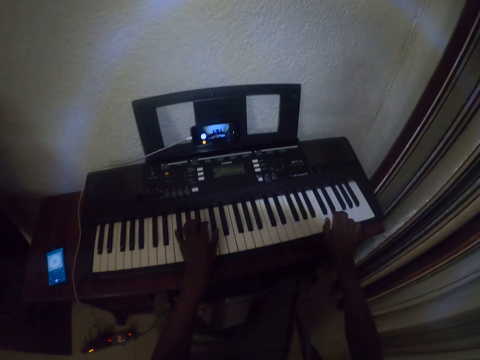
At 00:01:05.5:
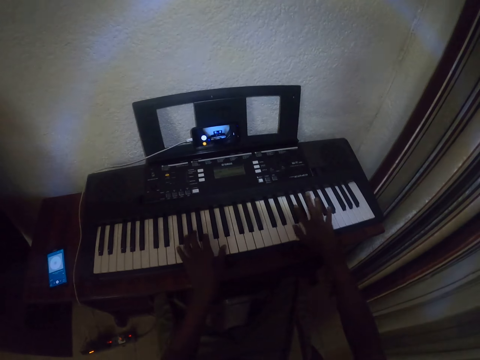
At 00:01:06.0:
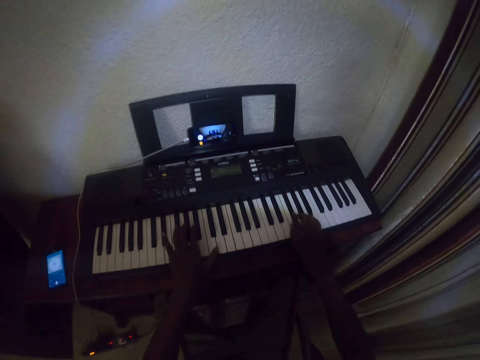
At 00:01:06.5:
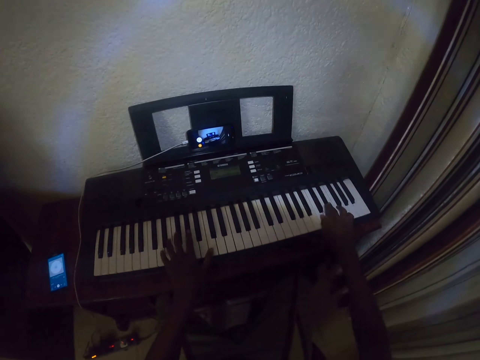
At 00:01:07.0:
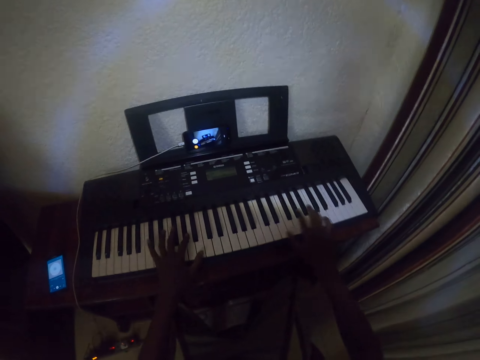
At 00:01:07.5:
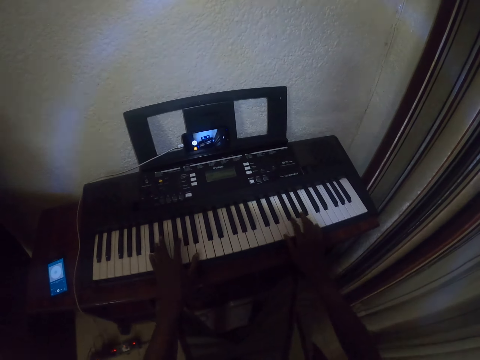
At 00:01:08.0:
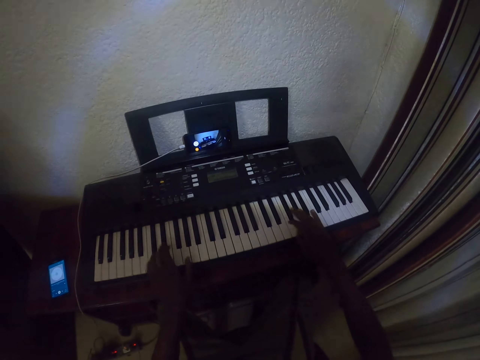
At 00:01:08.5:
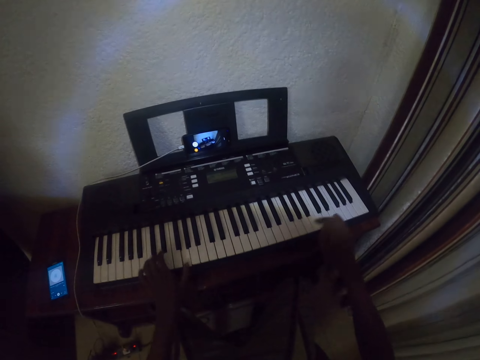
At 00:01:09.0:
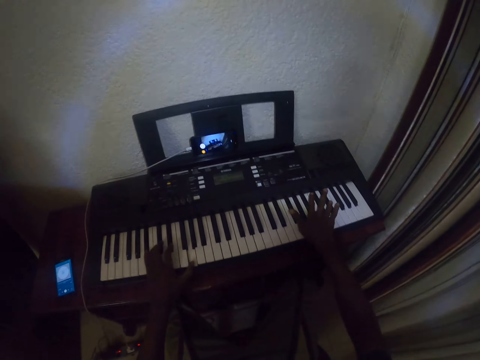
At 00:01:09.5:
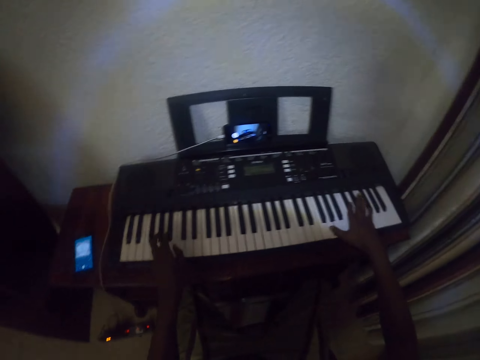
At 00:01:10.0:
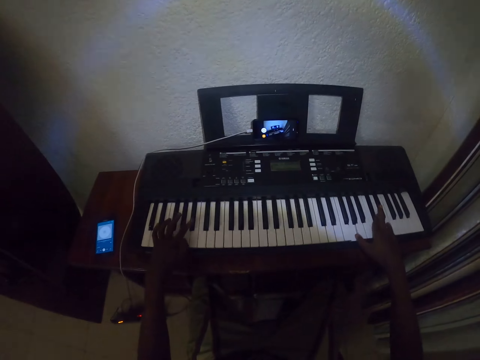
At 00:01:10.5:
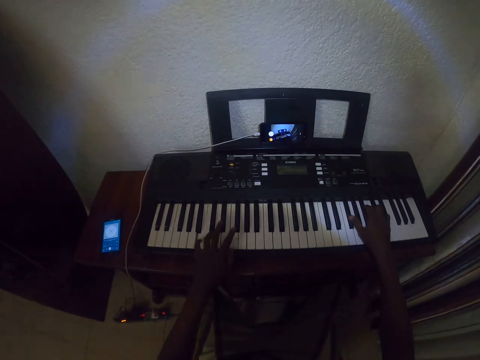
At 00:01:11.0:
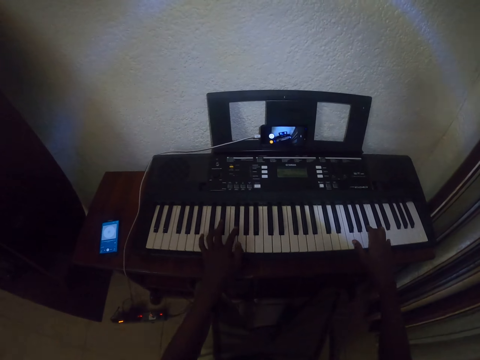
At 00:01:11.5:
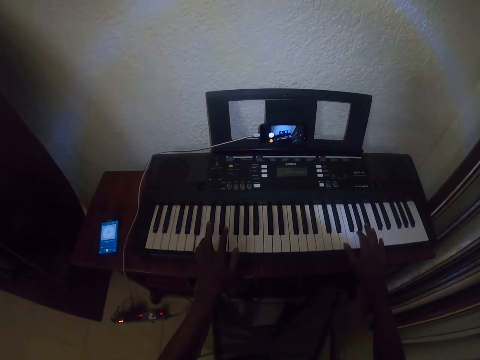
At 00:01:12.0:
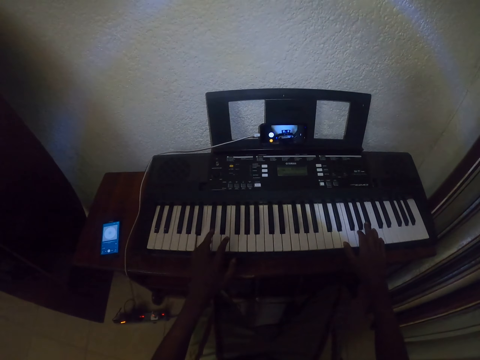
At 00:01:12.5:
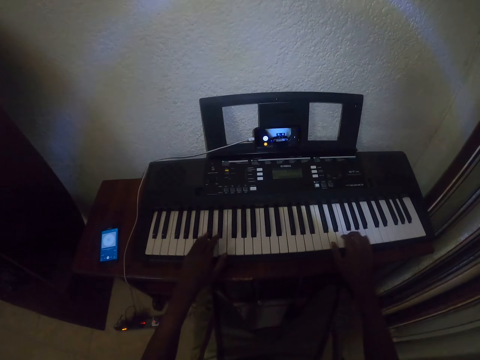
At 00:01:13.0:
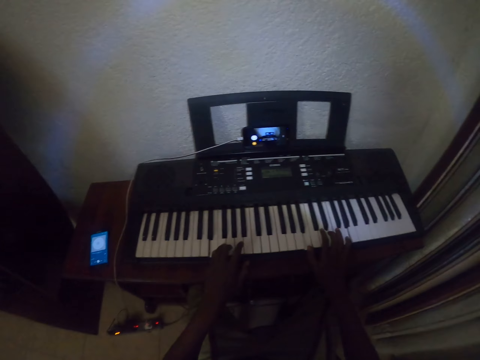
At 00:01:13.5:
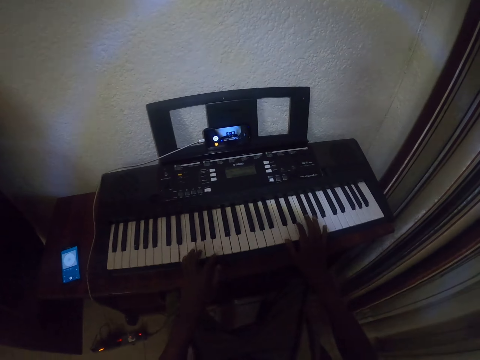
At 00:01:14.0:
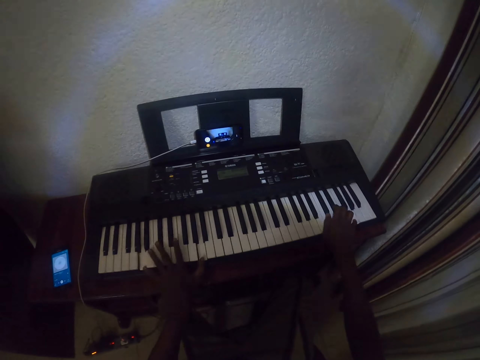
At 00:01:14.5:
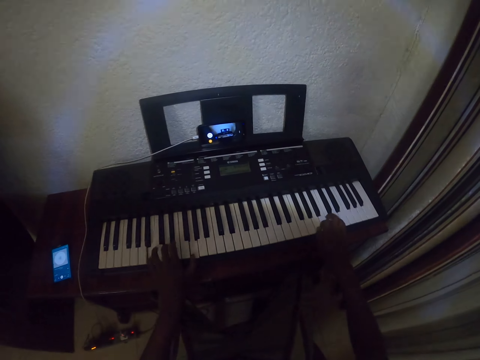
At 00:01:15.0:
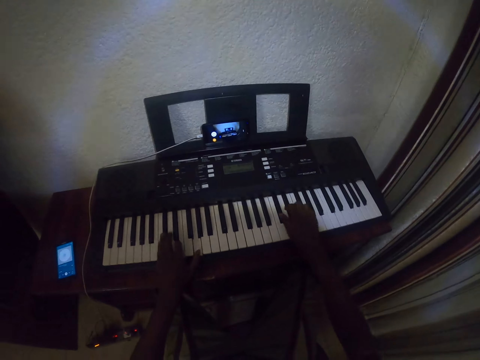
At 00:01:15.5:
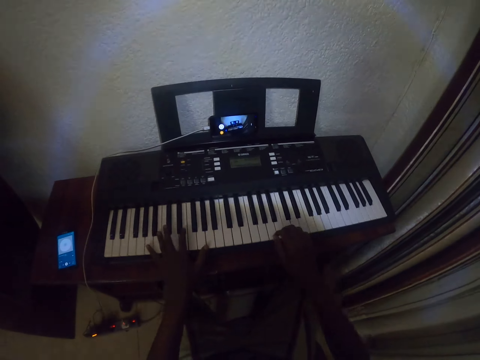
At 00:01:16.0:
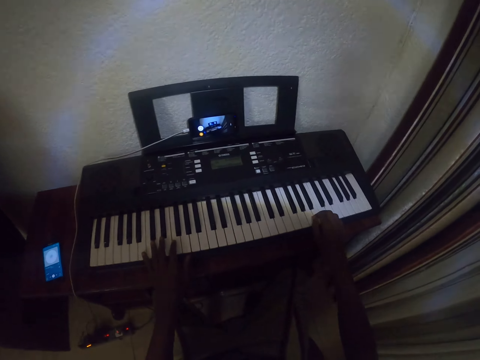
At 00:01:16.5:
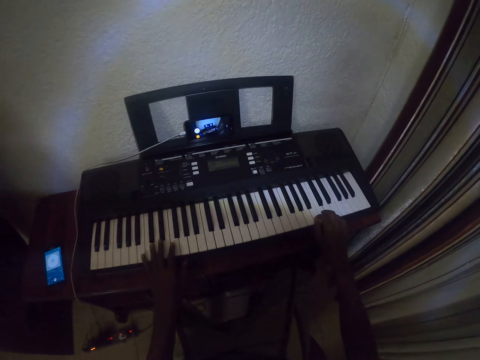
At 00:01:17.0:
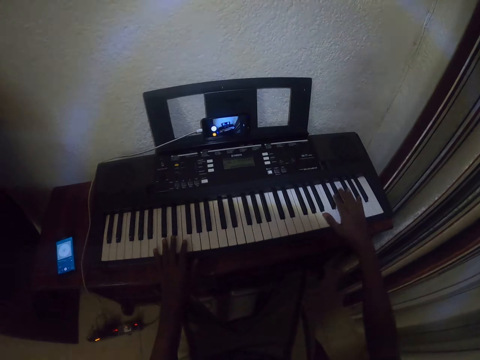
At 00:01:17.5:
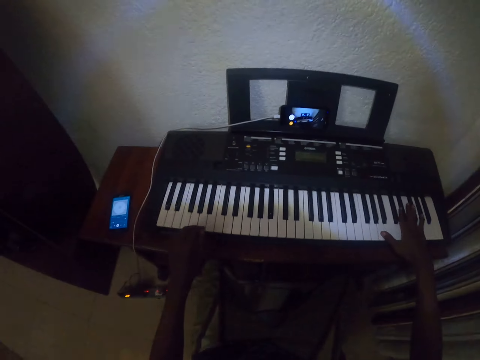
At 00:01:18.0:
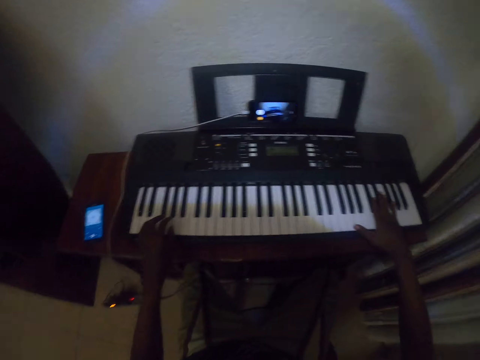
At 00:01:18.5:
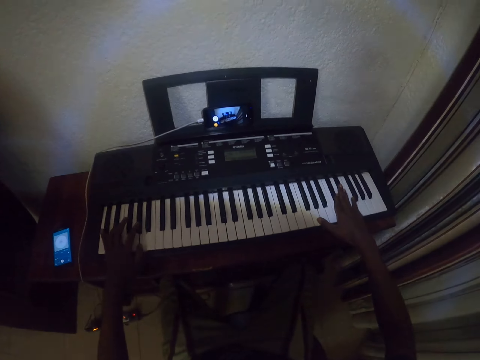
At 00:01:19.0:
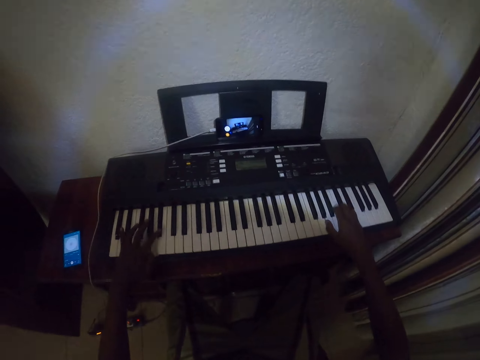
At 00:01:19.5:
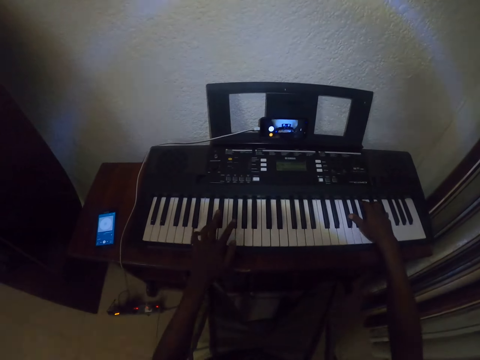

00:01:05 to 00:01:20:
The camera wearer plays the piano with both hands. They play the piano repeatedly.

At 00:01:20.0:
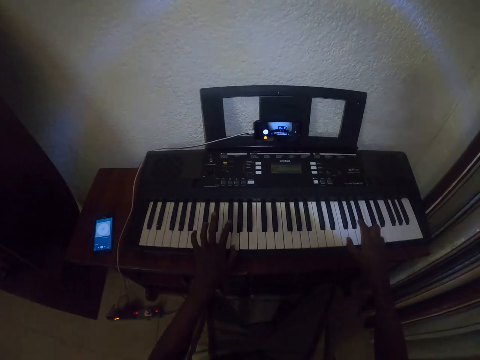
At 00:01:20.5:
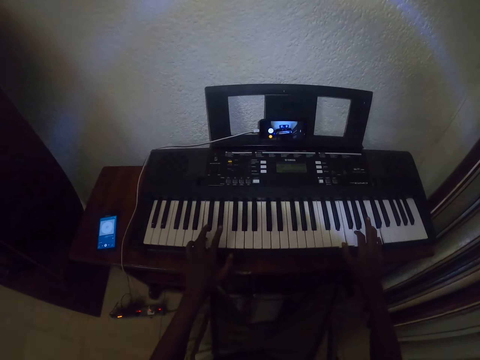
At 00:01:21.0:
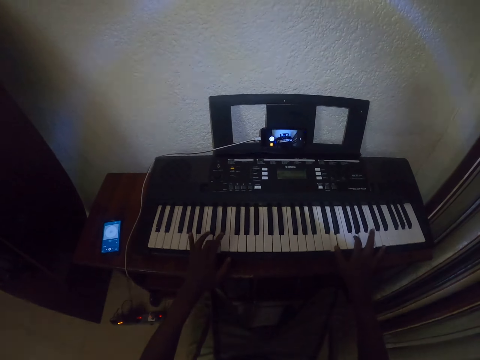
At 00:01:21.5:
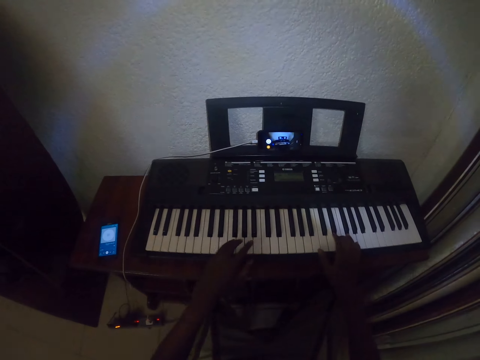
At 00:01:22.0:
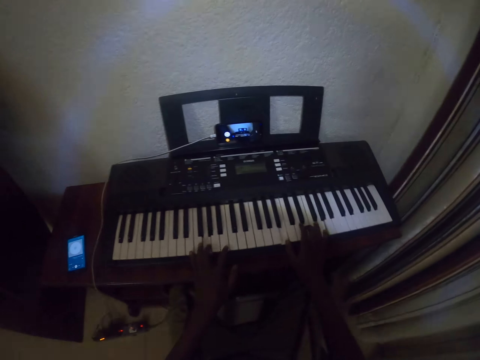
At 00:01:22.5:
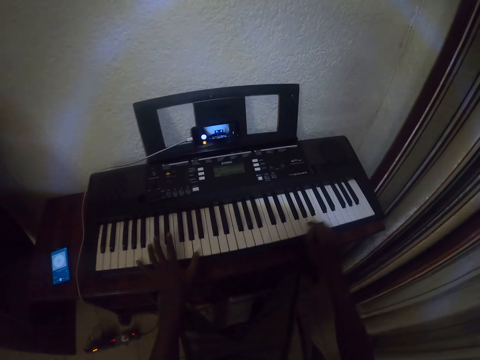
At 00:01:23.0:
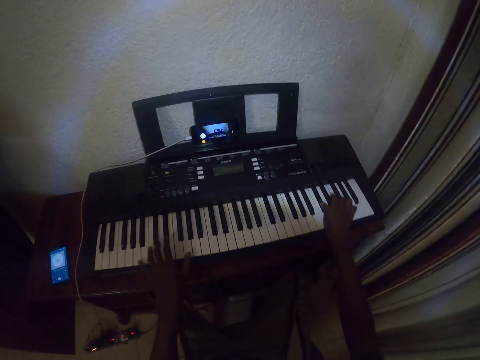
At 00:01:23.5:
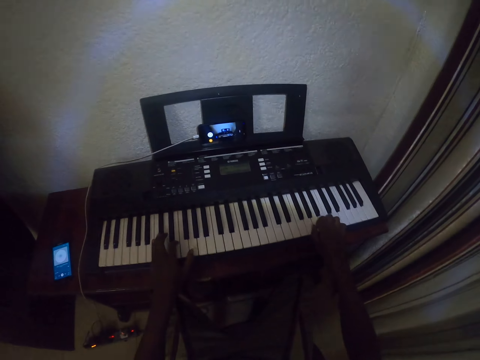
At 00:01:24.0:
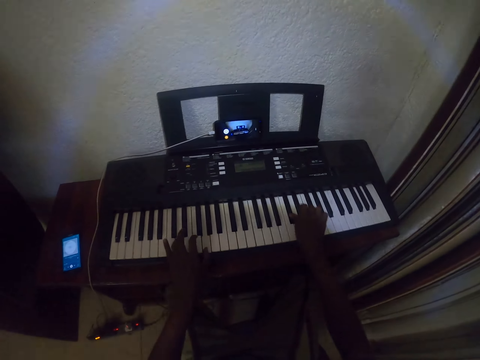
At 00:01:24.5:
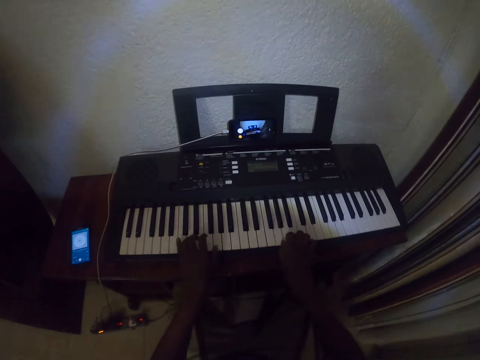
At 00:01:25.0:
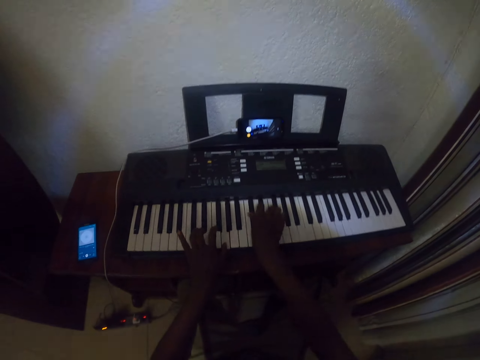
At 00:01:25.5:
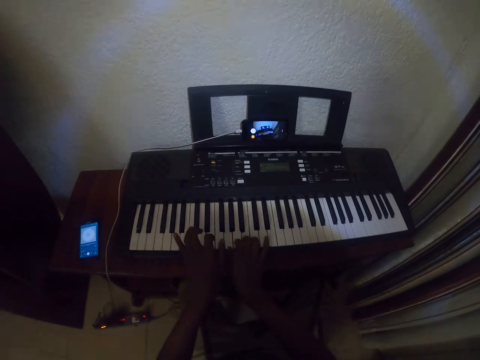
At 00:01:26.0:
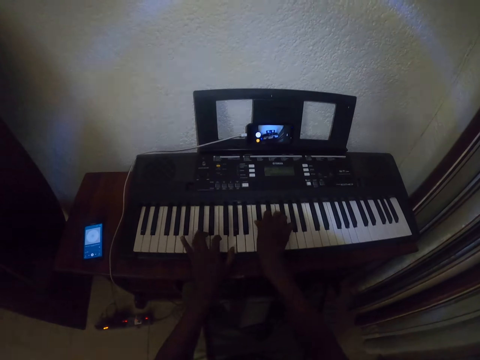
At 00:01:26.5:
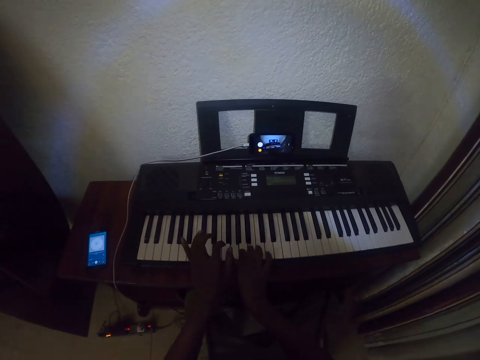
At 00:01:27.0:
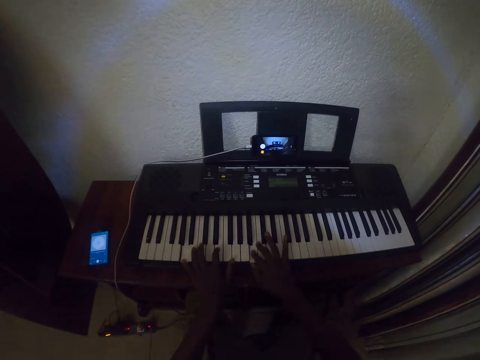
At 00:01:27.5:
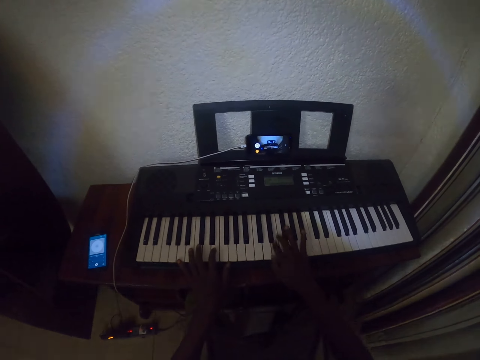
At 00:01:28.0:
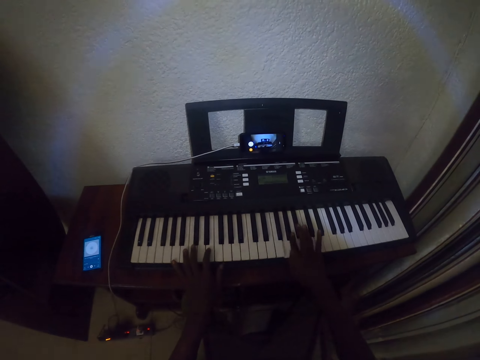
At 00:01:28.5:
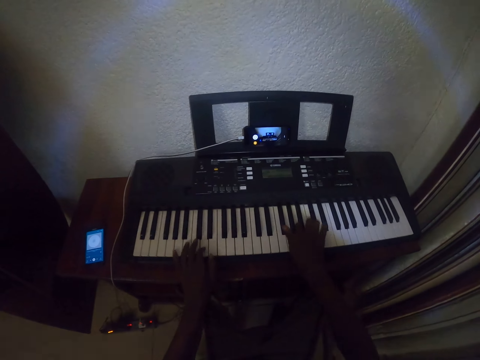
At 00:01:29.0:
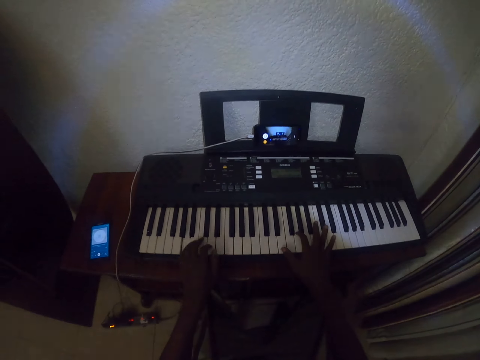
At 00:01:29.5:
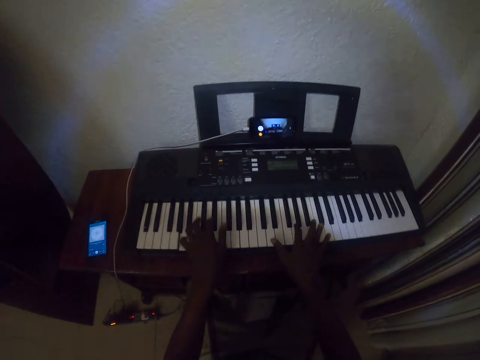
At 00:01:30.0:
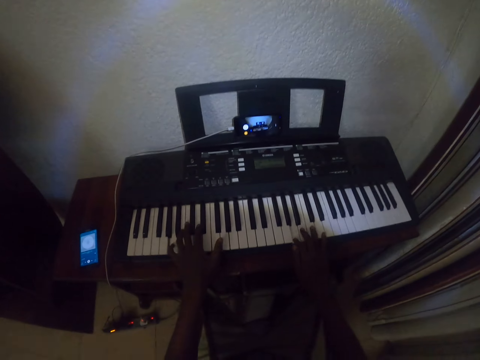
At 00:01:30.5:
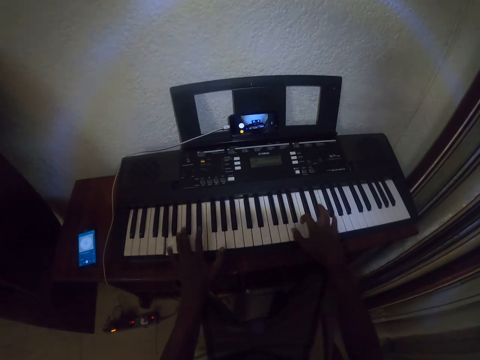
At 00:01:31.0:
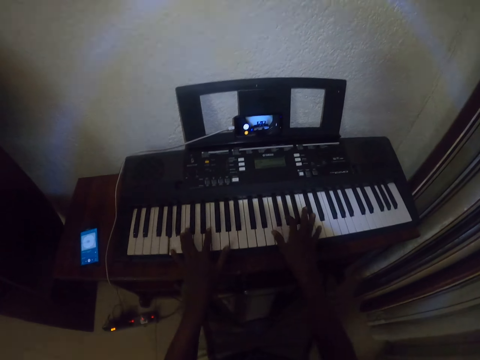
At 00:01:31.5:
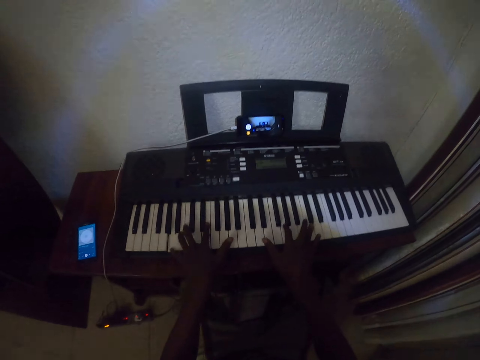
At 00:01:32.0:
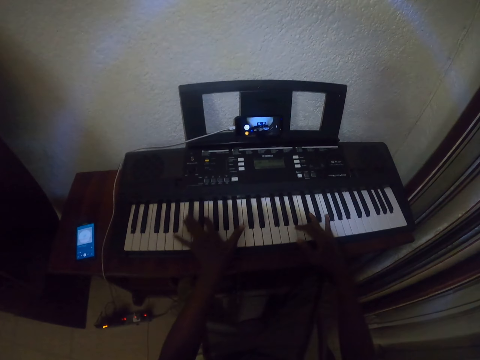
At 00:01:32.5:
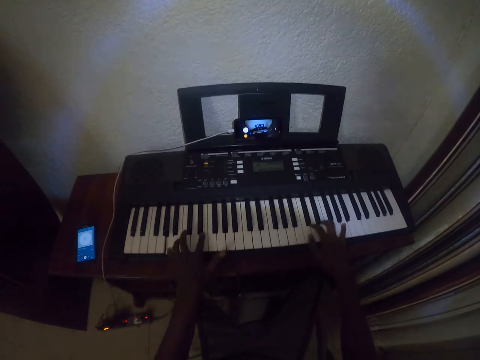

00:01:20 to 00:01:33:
The camera wearer plays the piano with both hands. They play the piano repeatedly.
